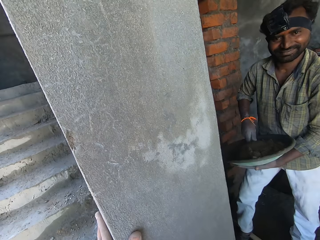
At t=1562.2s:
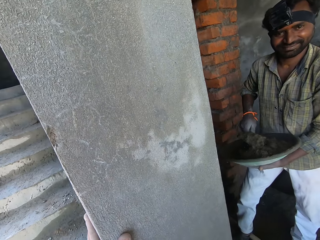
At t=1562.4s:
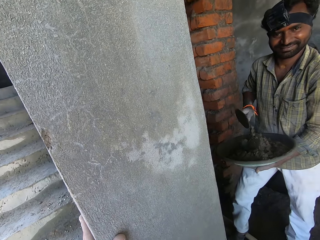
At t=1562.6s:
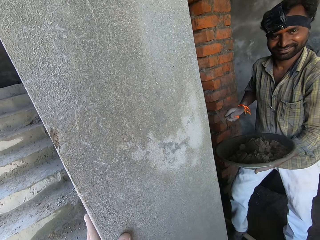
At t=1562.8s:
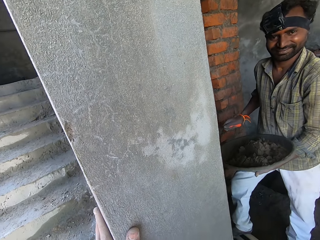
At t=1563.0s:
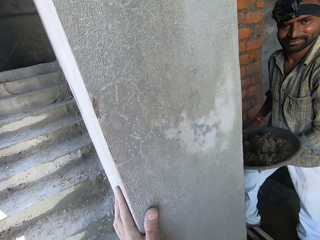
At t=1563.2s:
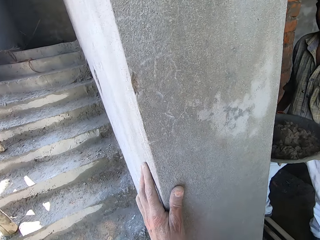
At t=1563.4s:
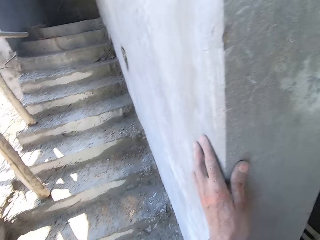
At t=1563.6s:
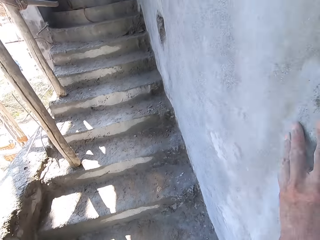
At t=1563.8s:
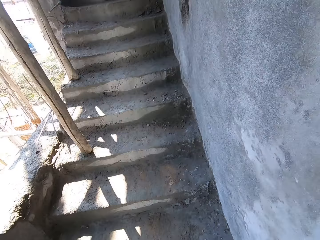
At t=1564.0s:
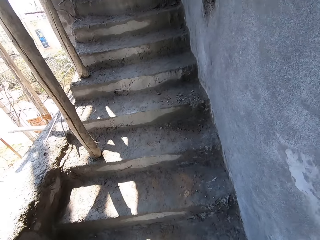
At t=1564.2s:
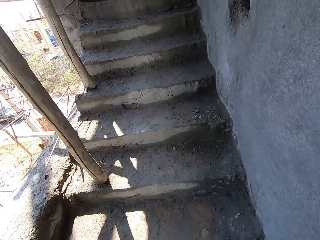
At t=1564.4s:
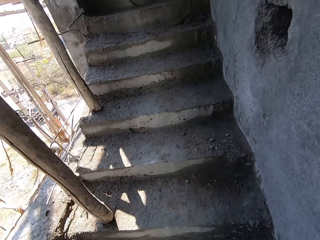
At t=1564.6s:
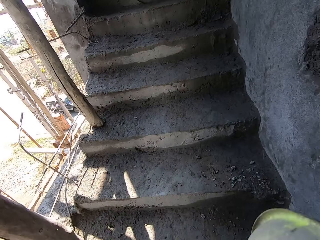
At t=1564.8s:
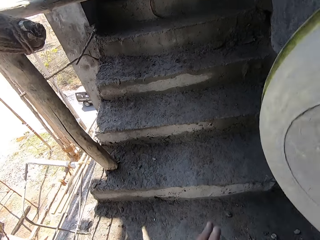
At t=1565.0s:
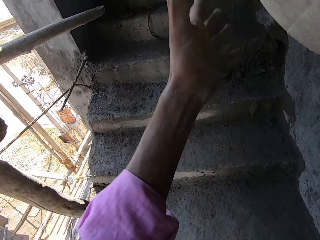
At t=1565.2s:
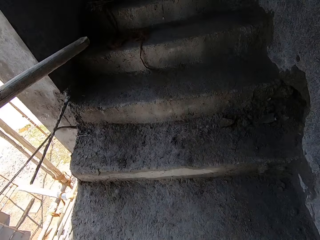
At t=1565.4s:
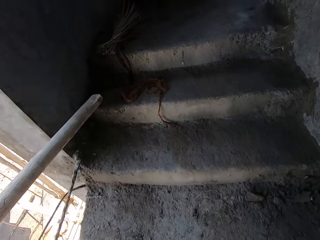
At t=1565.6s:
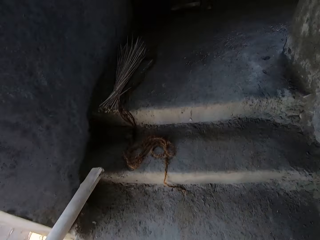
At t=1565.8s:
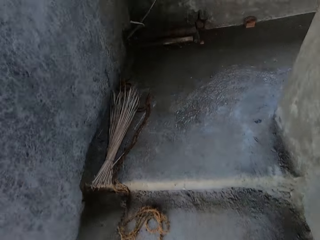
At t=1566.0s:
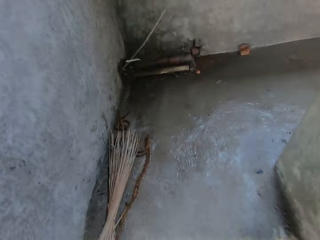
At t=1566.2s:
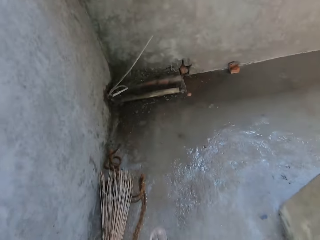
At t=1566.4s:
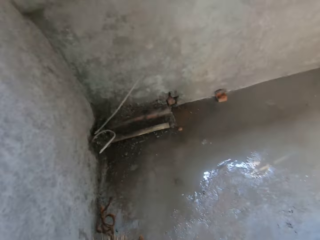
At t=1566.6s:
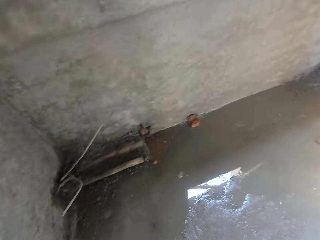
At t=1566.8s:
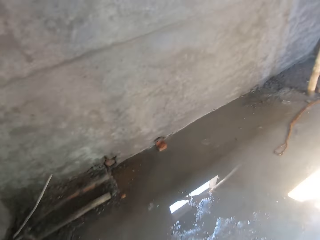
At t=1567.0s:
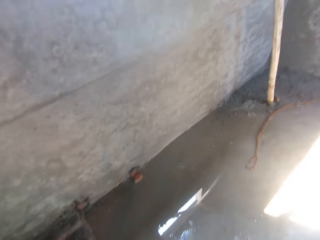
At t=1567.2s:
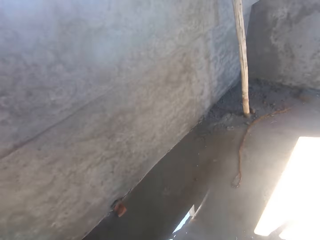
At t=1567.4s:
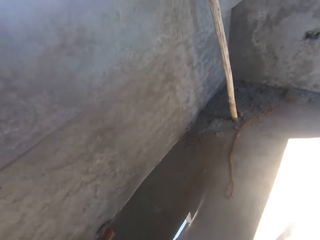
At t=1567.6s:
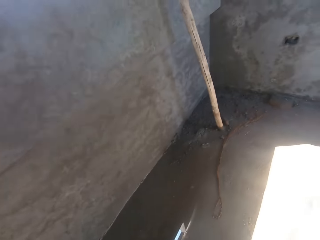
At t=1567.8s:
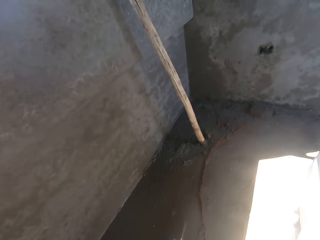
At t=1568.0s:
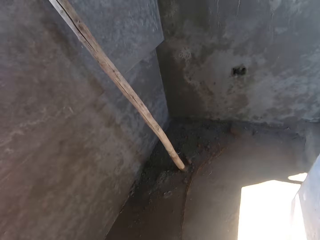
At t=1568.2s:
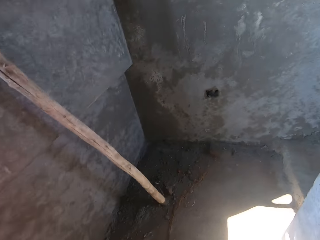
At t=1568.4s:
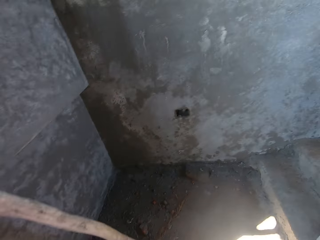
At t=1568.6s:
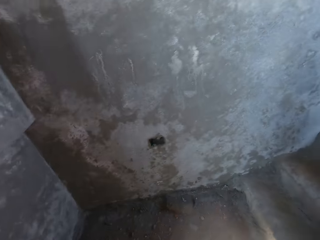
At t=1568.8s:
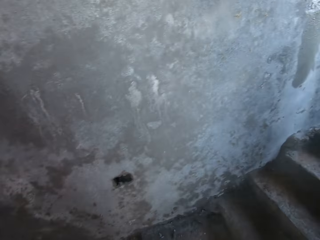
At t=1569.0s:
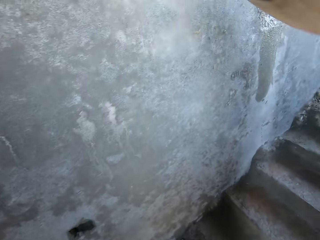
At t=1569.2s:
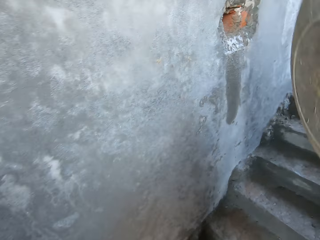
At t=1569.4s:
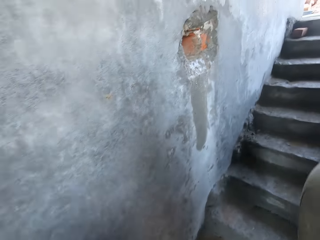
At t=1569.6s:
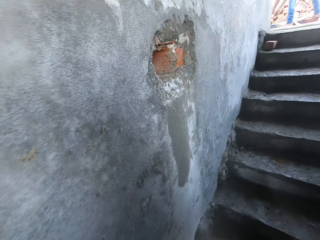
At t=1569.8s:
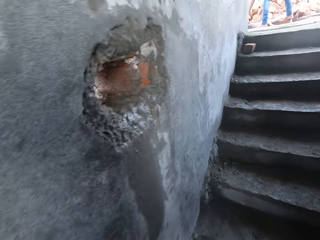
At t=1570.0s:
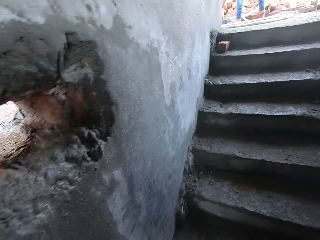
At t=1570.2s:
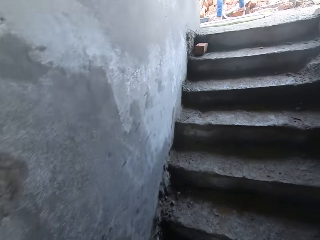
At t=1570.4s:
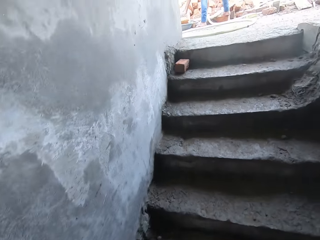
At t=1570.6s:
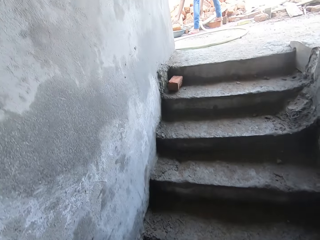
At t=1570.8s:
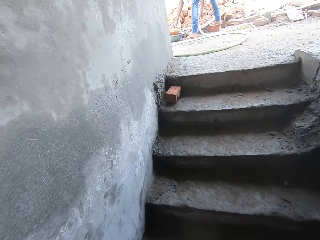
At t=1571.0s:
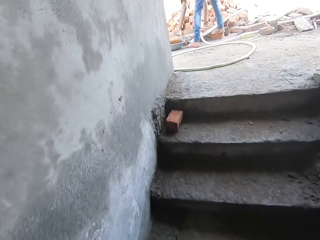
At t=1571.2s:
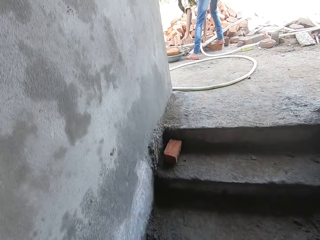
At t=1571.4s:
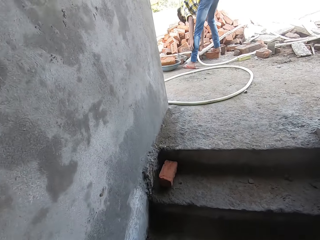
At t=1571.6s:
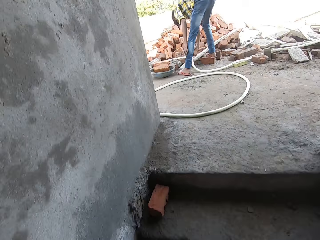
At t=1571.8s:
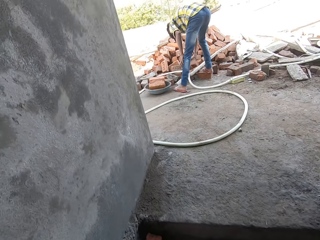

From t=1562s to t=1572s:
The camera wearer touches the wall. They climb the stairs.

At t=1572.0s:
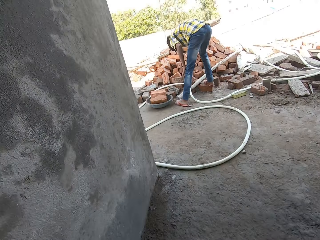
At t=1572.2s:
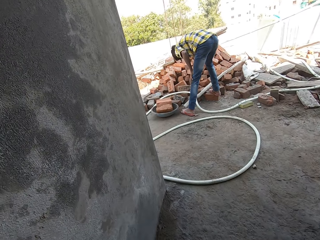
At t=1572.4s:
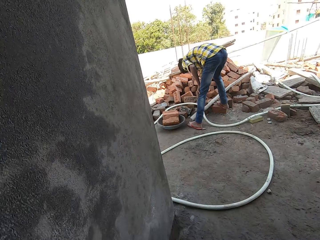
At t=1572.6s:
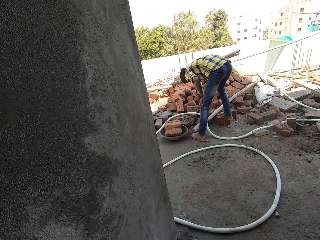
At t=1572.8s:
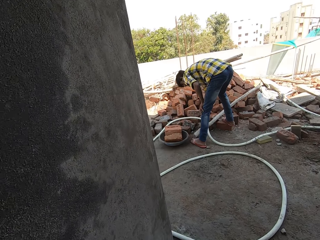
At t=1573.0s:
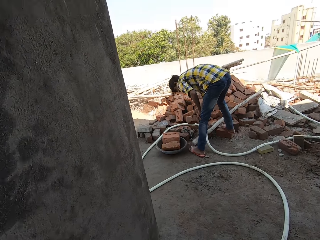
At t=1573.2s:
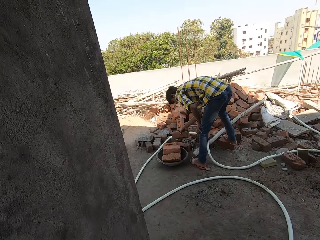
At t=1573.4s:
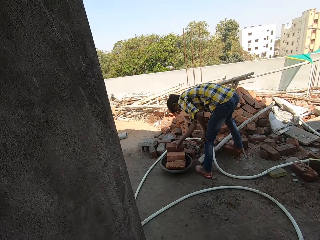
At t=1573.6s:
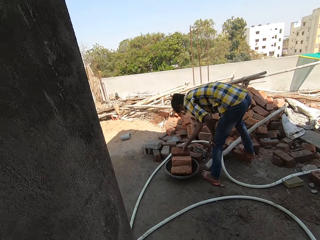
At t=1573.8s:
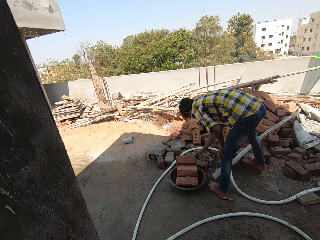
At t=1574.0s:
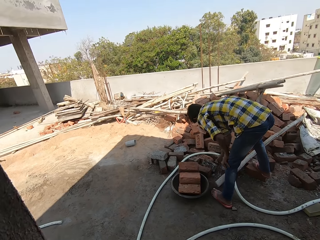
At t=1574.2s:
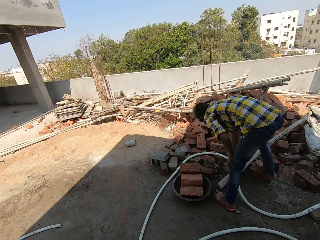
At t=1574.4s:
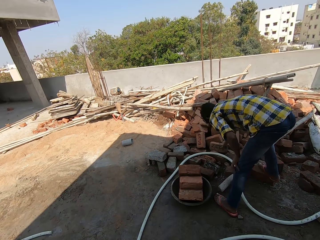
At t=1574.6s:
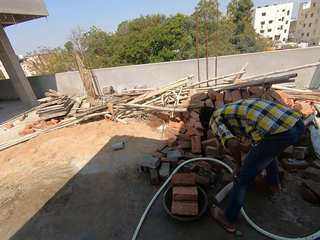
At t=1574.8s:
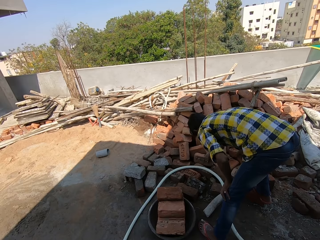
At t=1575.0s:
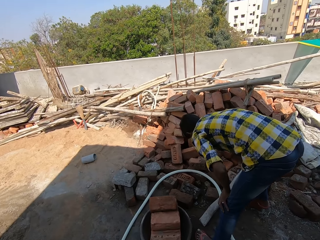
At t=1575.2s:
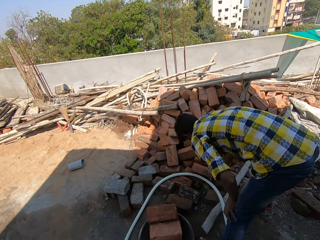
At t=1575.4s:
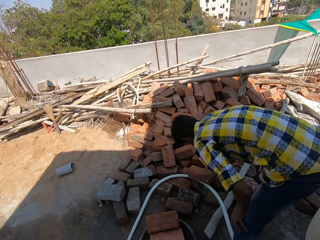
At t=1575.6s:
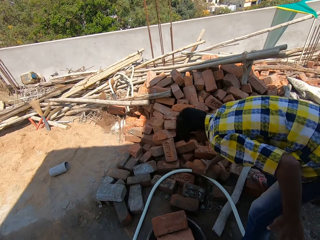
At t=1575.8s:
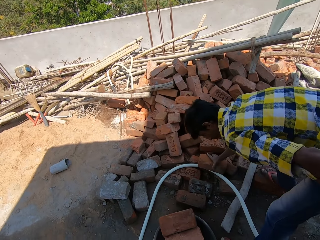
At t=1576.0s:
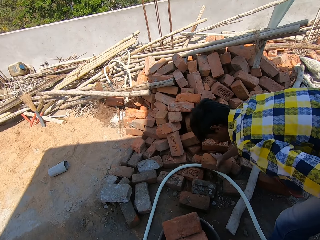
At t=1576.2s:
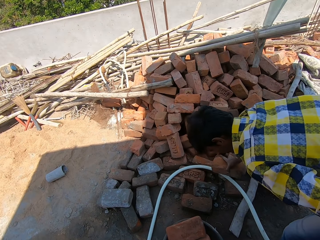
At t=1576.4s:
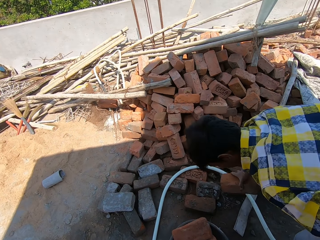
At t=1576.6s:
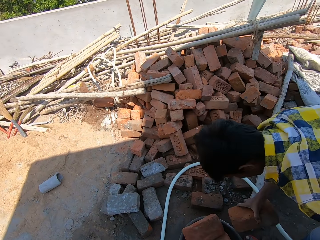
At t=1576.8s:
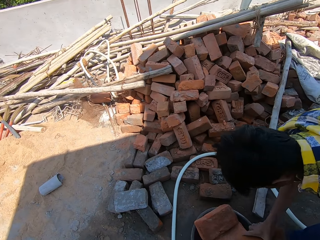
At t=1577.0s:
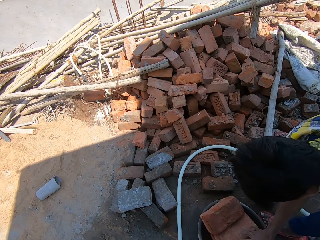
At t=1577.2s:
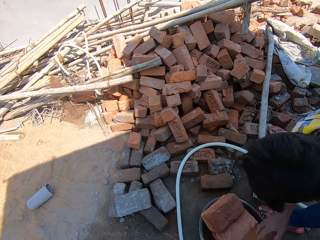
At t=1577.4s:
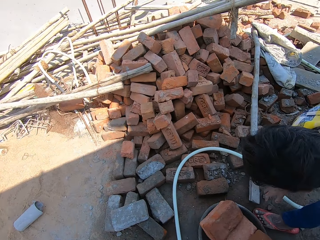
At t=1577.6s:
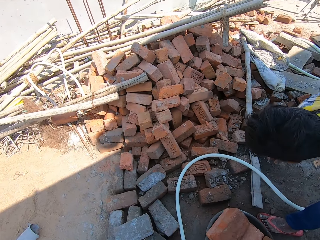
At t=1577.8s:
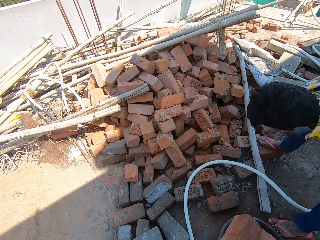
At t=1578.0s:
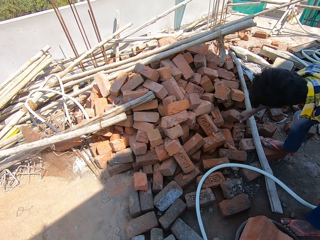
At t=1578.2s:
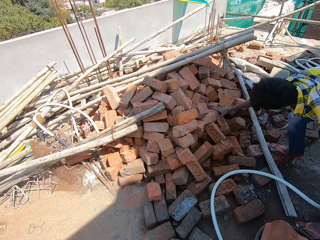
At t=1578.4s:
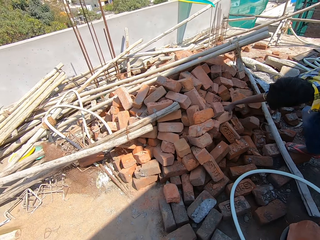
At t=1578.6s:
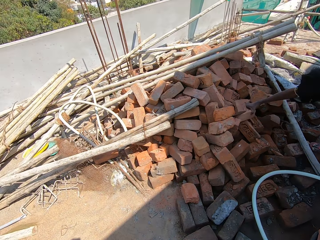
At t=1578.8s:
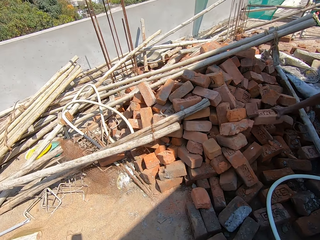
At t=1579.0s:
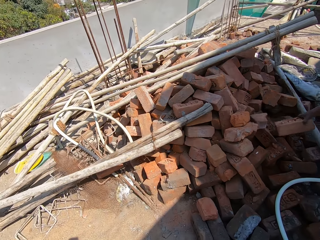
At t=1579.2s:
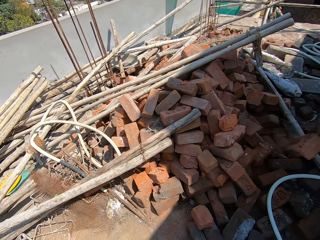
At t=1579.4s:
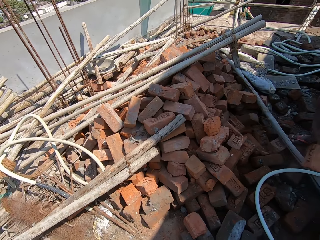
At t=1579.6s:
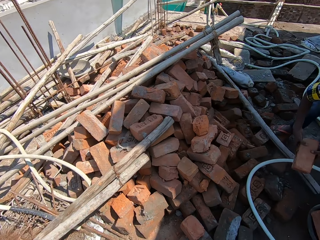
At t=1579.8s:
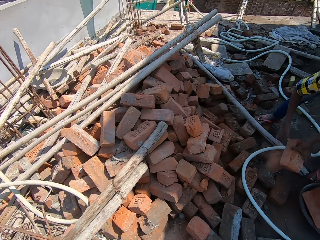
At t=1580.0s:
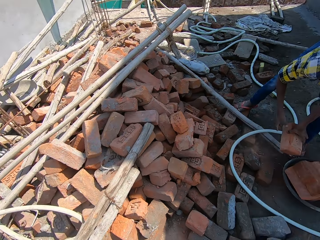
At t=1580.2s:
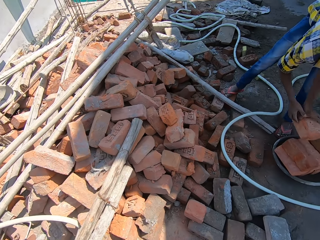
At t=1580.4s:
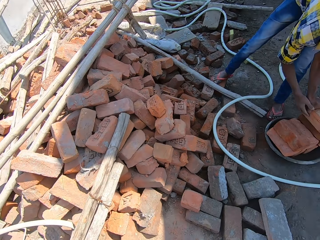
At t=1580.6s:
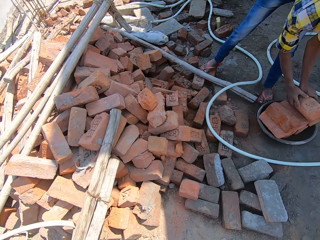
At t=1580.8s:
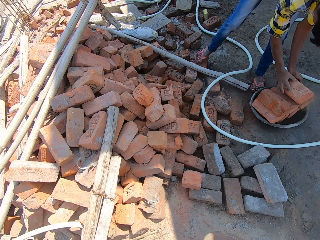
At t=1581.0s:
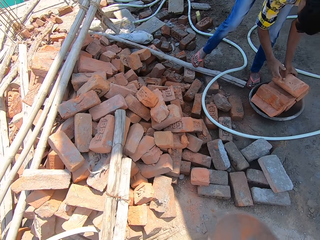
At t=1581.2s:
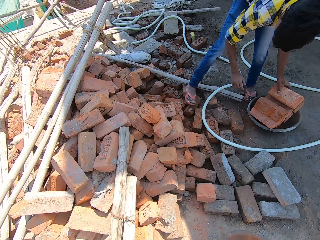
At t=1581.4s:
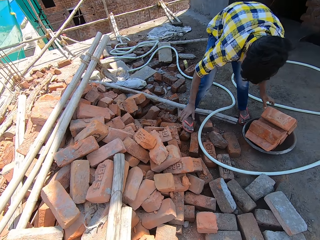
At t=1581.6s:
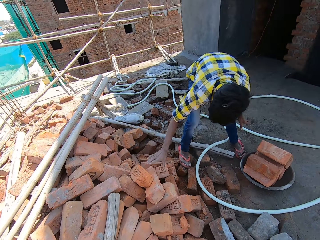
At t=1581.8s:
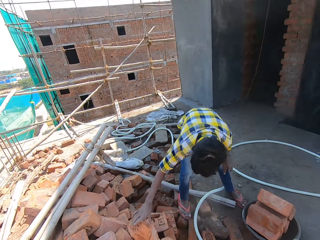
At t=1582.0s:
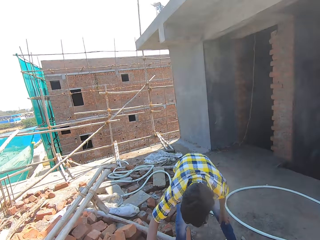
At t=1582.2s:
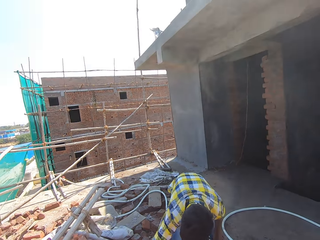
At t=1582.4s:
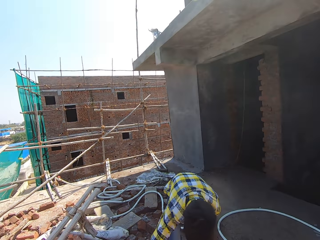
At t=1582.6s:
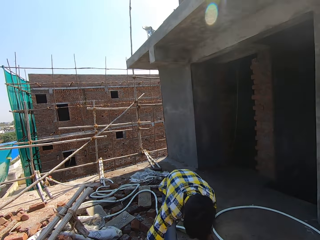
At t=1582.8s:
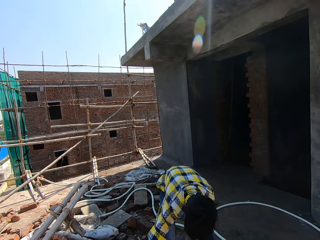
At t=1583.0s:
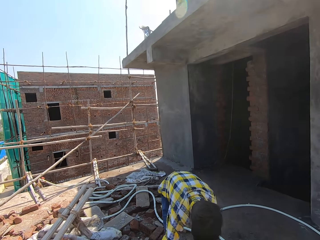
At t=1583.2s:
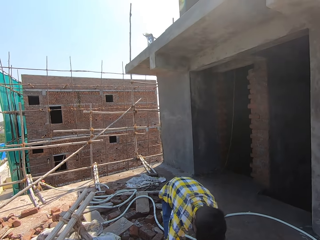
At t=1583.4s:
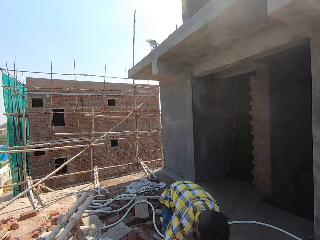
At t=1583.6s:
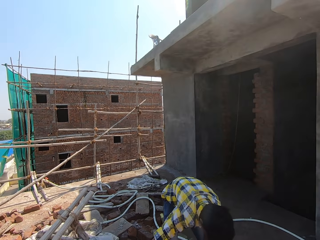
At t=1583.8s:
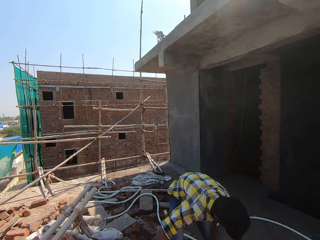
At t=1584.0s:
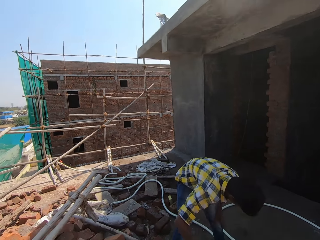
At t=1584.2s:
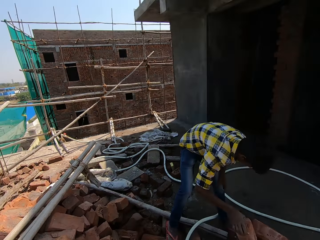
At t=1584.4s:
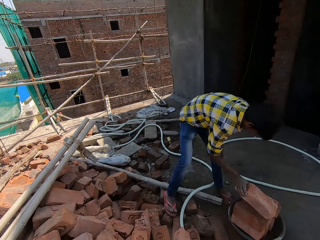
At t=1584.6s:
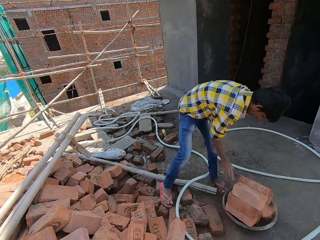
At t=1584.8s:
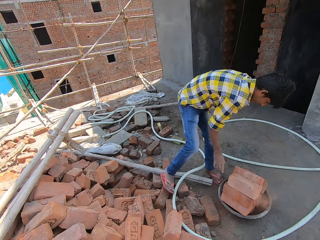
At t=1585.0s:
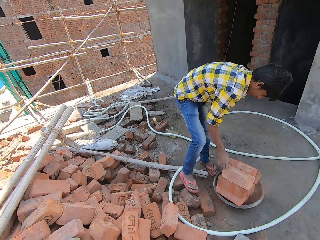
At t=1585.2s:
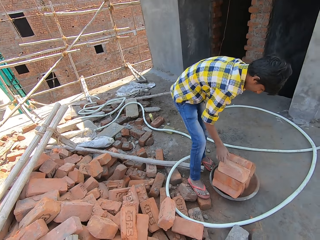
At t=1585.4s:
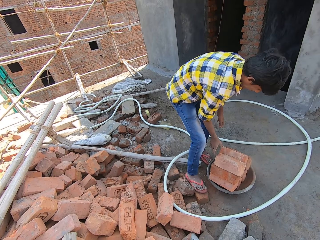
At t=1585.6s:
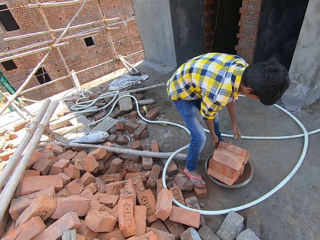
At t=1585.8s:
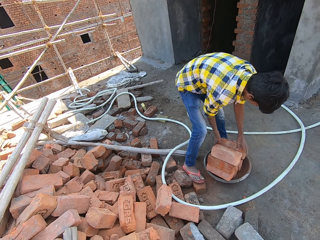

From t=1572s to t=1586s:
A person picks up the brick. The camera wearer walks towards the person. The person puts the brick in the basin. The person picks up the brick. The camera wearer converses with the person. The person puts the brick in the basin. The person picks up the brick. The camera wearer stares at the bricks. The person puts the brick in the basin. The person picks up the brick. The camera wearer looks at the bricks. The person puts the brick in the basin.
